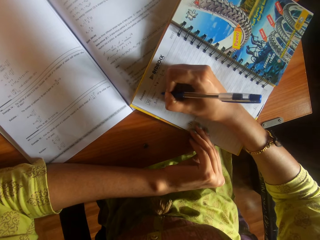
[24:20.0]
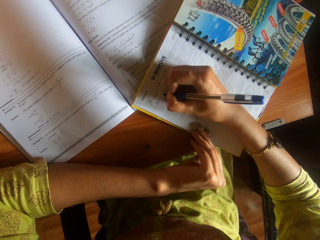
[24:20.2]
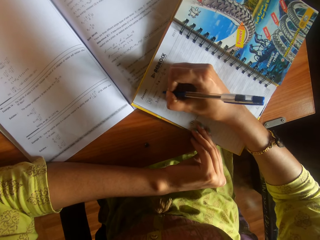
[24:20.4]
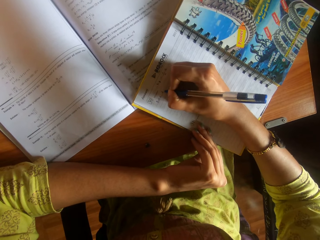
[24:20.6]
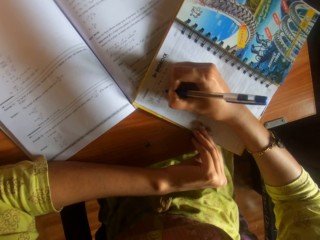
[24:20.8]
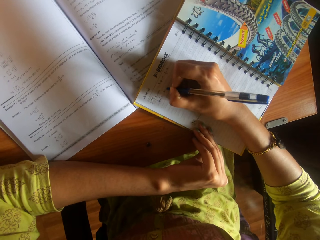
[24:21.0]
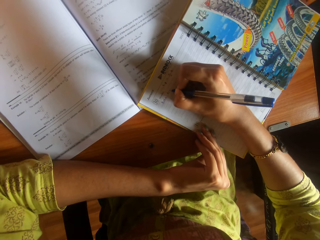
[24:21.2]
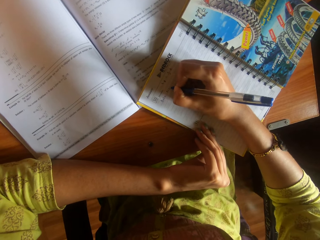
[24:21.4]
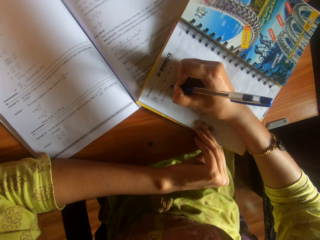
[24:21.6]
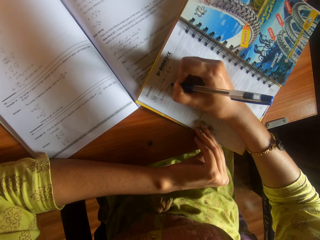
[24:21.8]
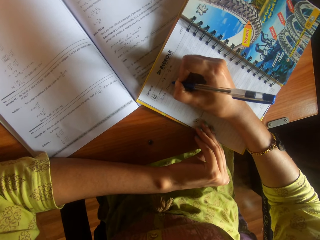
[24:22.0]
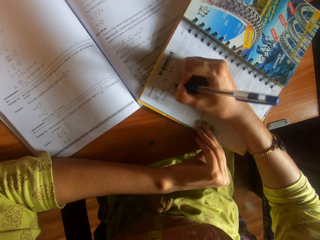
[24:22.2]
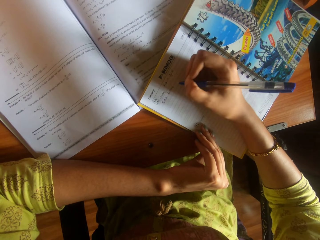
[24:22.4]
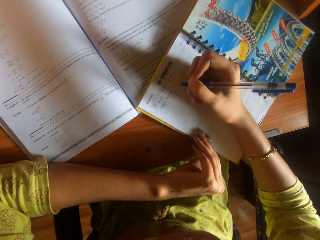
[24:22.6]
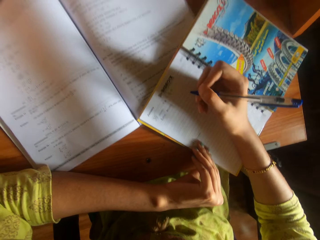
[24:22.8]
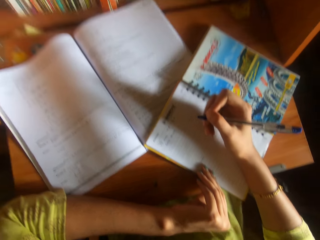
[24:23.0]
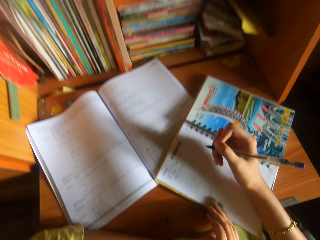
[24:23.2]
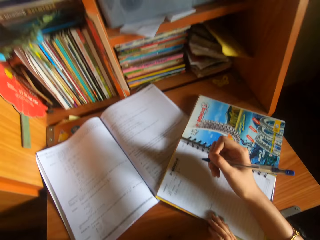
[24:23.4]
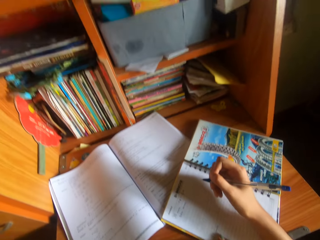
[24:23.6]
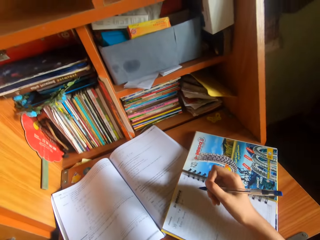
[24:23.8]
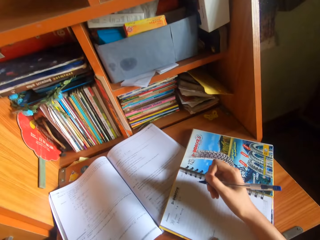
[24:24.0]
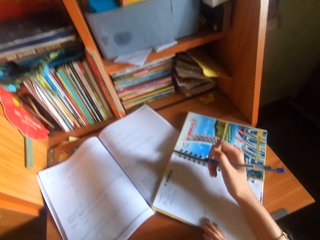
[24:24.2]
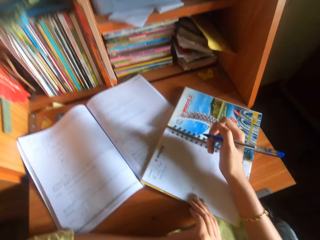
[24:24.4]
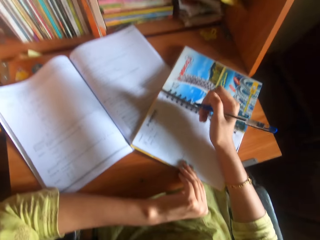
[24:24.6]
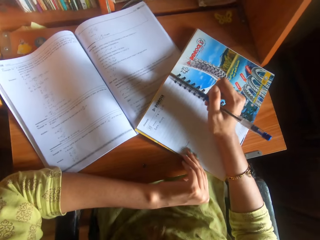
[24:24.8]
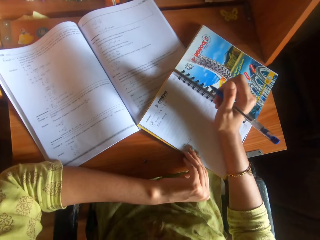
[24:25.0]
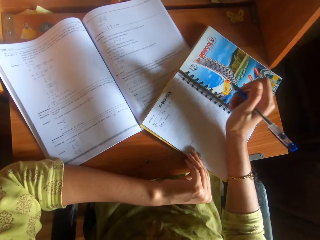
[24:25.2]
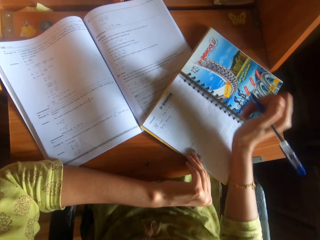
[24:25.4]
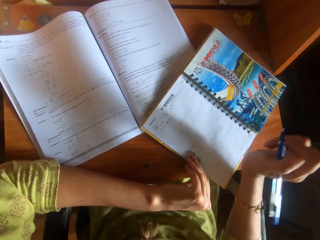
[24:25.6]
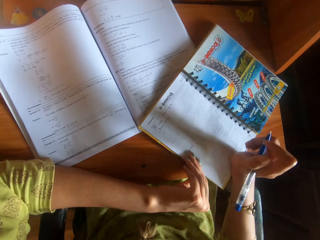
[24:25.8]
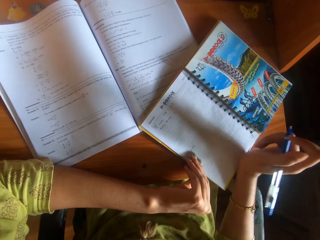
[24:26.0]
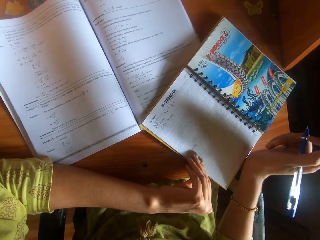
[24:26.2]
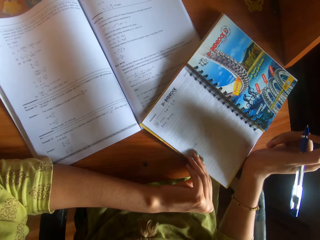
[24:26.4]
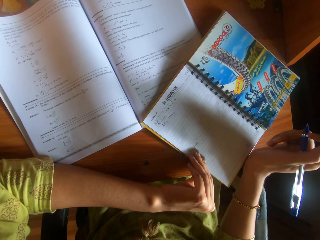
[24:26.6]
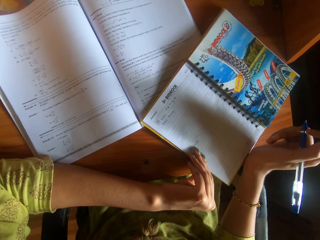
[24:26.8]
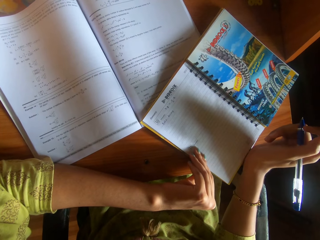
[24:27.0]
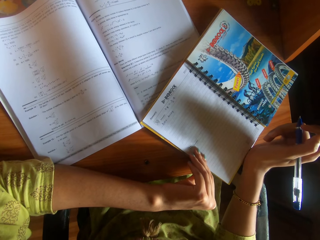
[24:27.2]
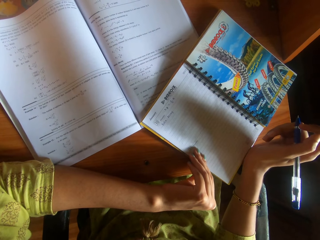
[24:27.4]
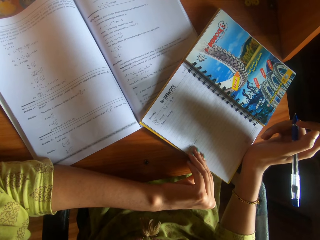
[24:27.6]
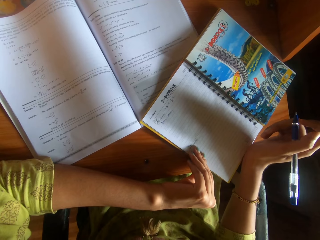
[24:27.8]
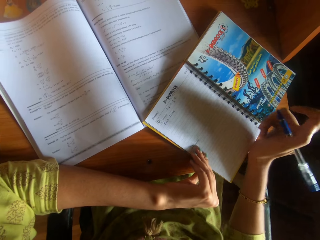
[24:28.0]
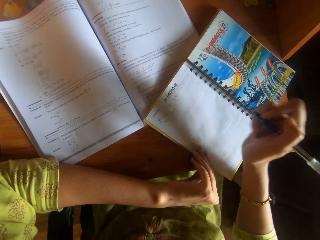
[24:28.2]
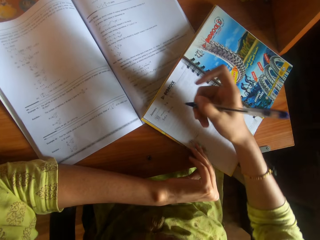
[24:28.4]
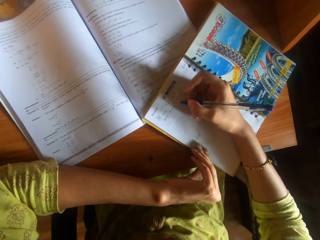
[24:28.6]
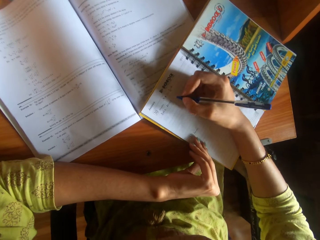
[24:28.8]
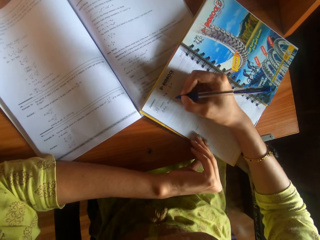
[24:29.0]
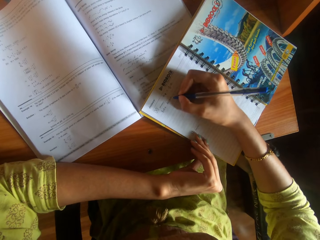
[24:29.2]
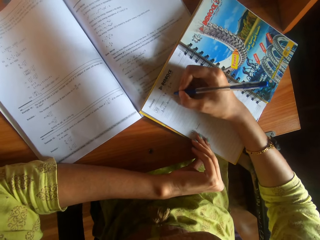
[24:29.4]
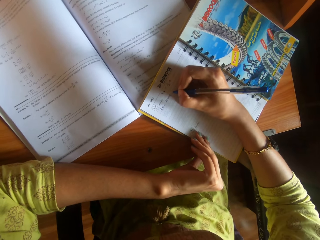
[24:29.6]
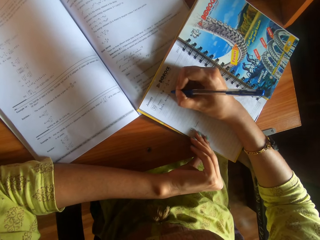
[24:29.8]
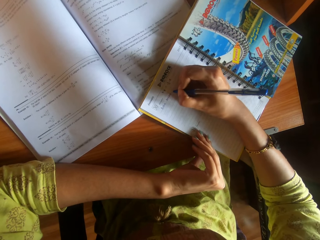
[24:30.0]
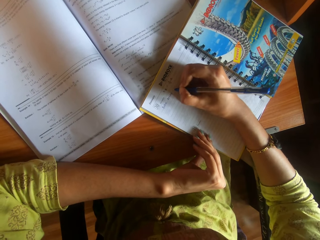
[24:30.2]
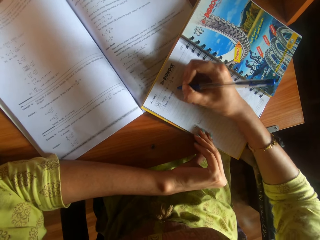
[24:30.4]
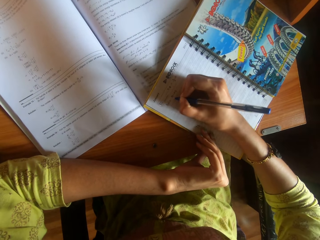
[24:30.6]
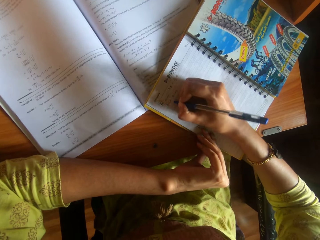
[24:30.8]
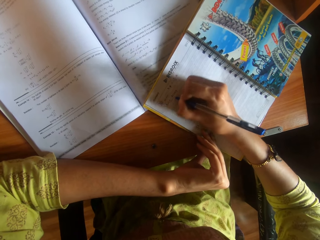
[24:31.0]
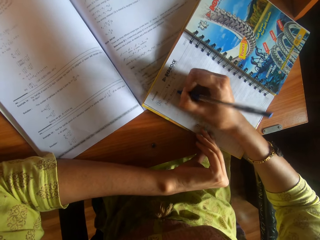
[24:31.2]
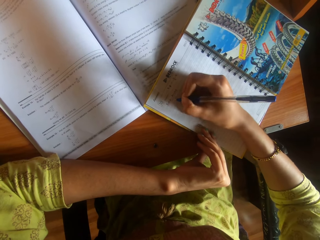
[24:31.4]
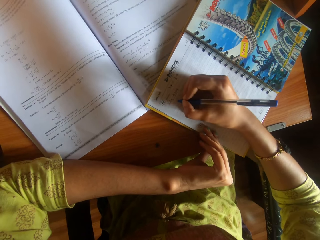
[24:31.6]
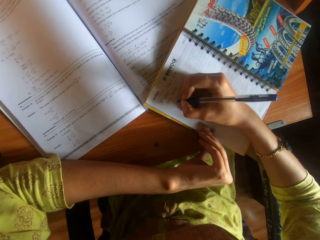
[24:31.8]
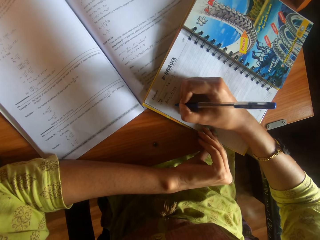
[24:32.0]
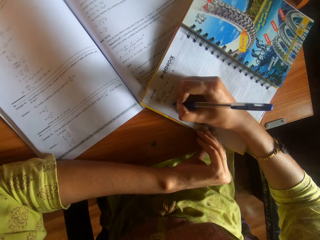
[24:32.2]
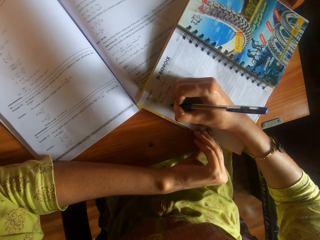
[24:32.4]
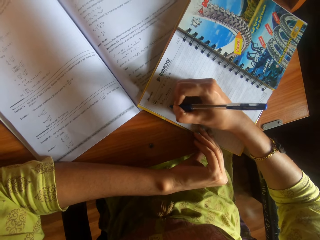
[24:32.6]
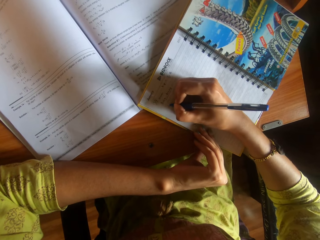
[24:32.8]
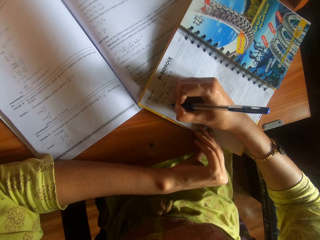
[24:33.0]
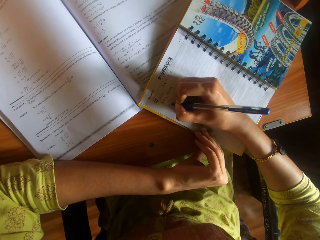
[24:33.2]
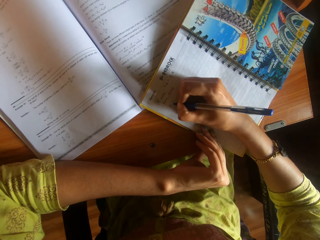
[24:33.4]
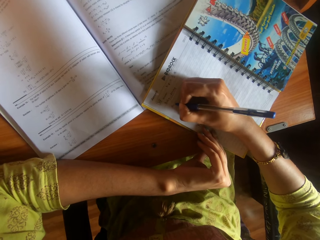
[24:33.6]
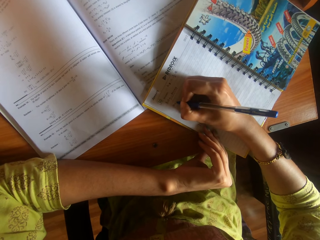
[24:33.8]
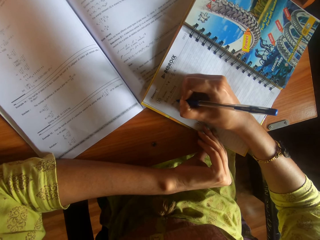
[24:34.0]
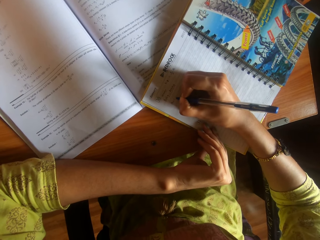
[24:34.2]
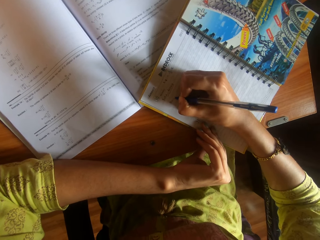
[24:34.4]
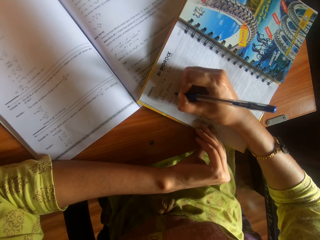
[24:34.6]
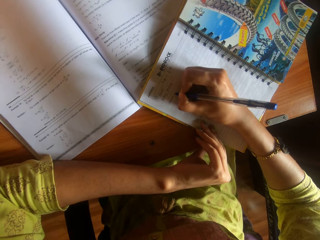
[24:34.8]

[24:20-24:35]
The camera wearer moves a hand. She writes on the book on the table with the pen in her right hand. She underlines the notebook.

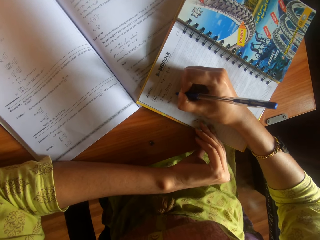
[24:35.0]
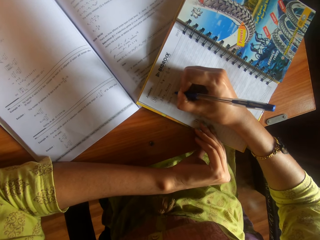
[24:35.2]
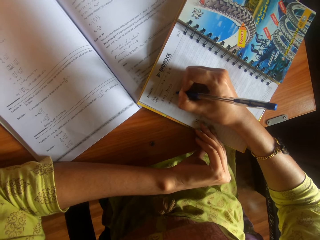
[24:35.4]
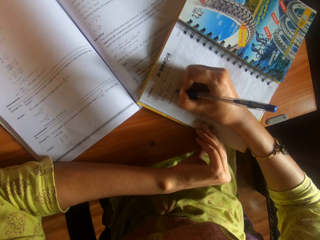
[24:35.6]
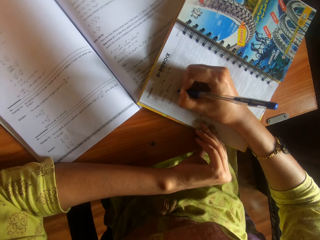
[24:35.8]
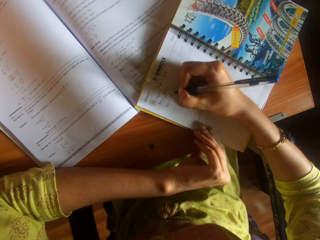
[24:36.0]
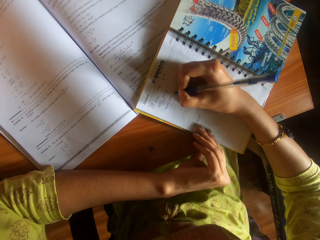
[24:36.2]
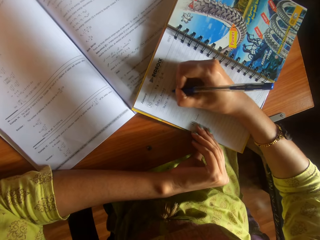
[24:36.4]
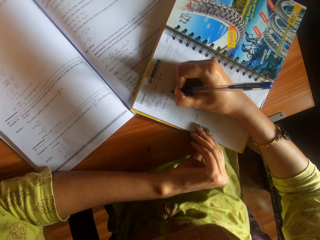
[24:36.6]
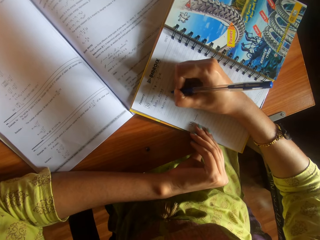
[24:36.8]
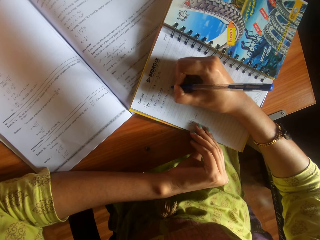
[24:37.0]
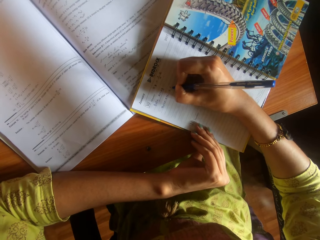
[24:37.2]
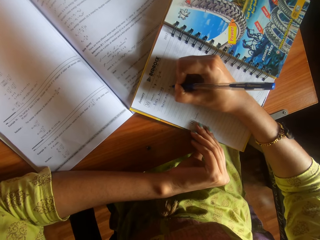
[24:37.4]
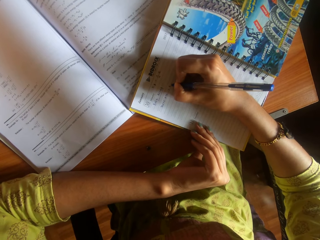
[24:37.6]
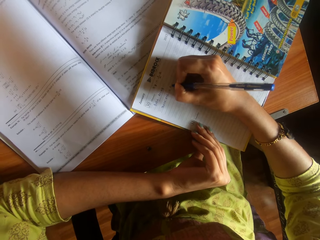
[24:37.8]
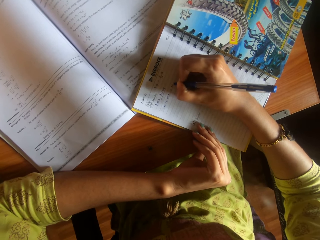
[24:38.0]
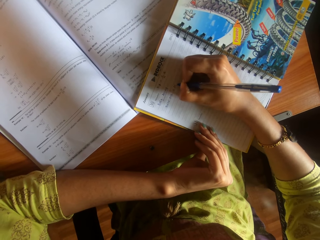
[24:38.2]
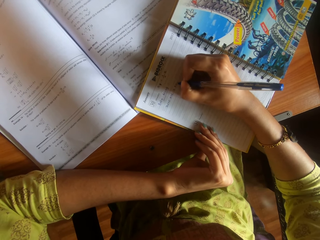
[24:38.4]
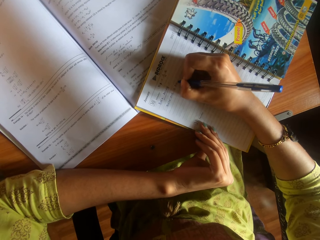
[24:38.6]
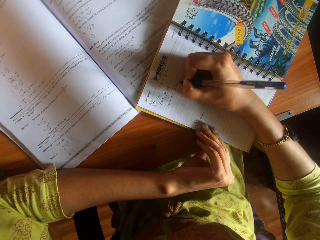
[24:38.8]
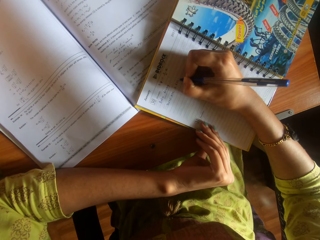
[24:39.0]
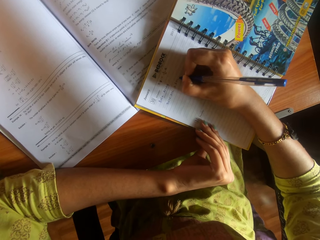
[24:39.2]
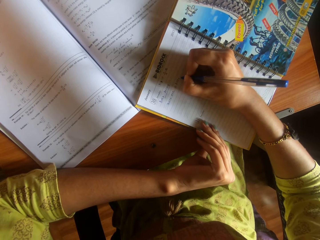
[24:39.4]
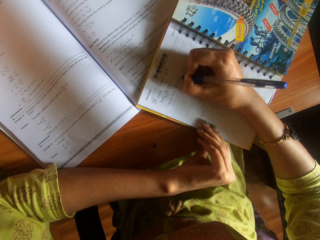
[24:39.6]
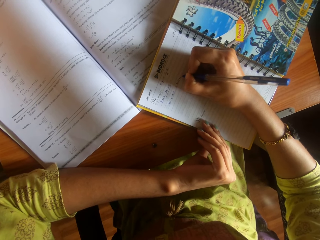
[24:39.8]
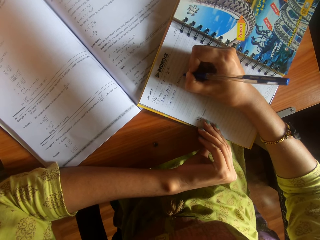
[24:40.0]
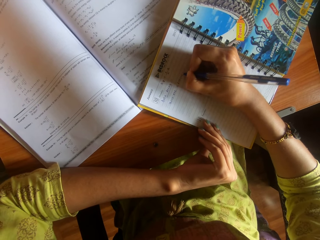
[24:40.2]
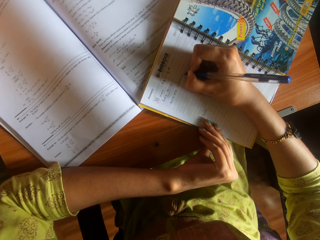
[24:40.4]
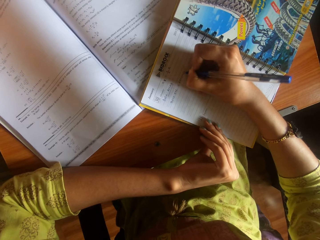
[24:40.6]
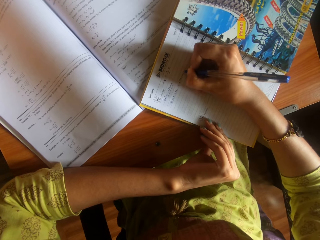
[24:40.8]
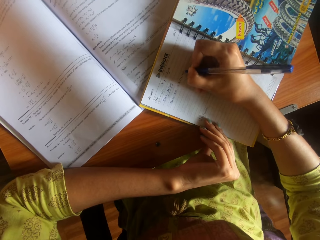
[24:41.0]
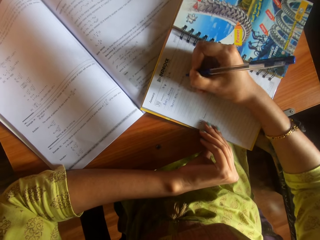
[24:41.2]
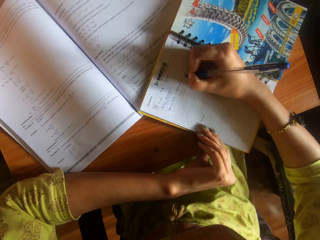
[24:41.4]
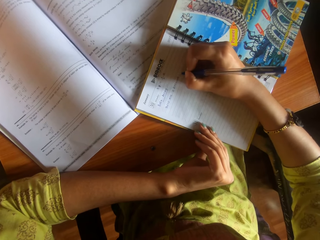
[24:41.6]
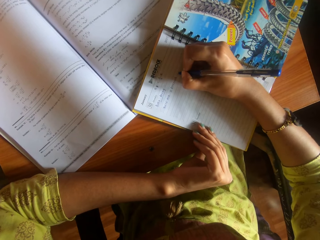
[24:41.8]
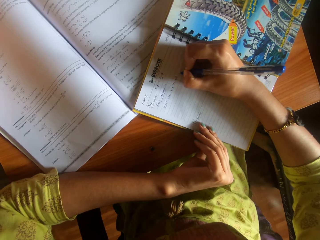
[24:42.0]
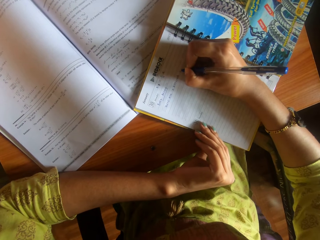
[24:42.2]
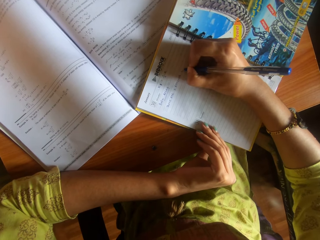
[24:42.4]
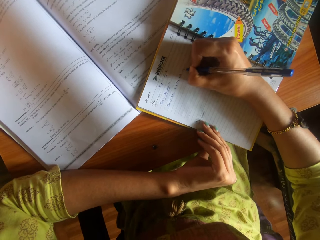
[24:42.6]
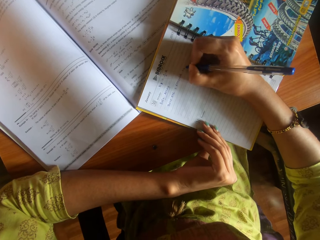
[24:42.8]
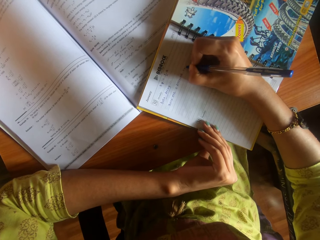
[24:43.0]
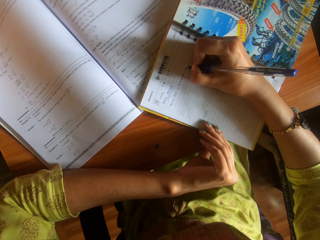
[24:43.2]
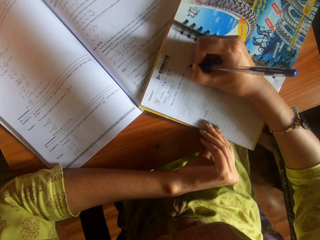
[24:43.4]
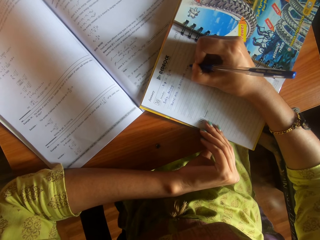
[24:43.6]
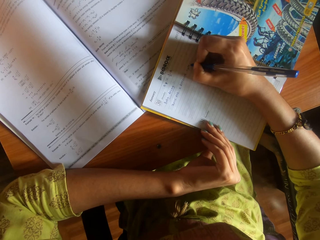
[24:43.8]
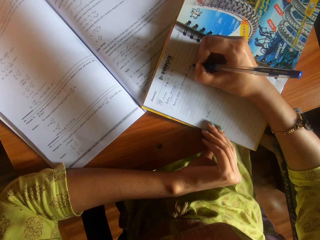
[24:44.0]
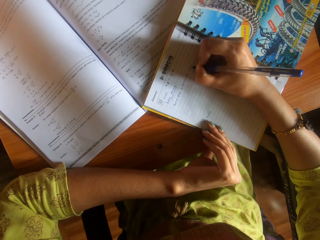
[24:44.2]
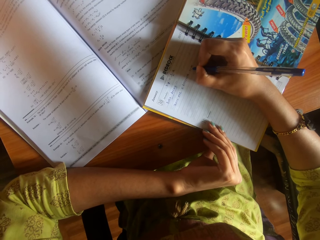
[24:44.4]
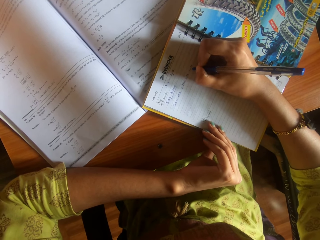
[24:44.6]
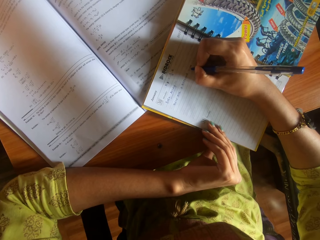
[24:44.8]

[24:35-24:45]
The camera wearer writes.
